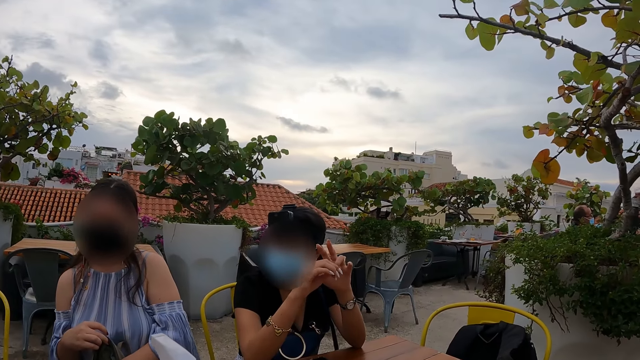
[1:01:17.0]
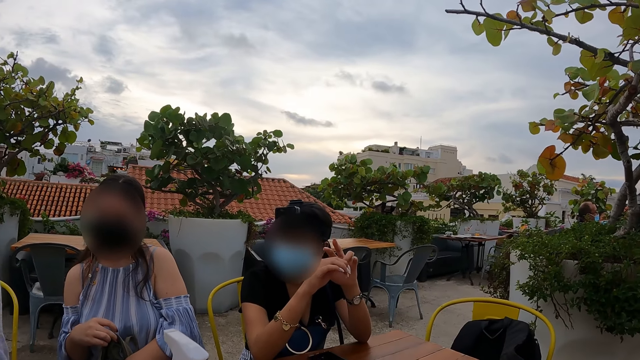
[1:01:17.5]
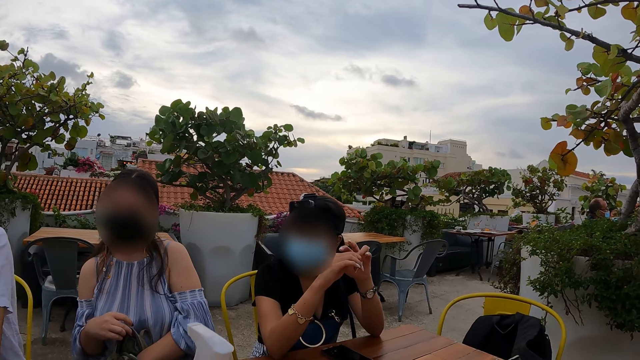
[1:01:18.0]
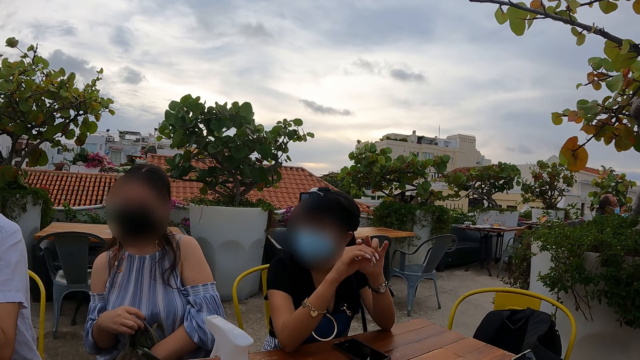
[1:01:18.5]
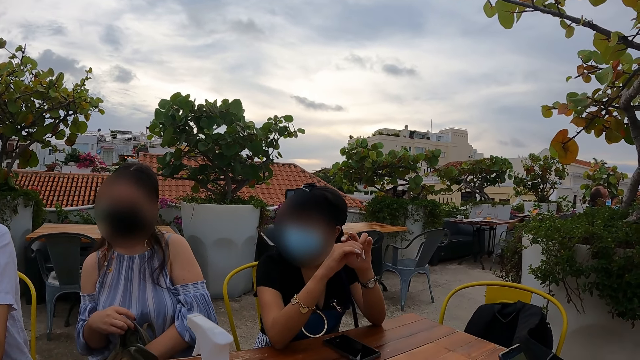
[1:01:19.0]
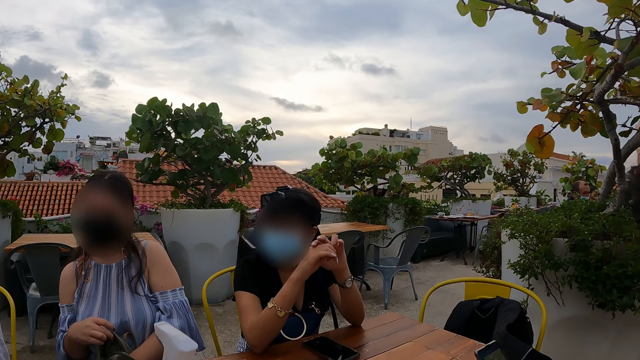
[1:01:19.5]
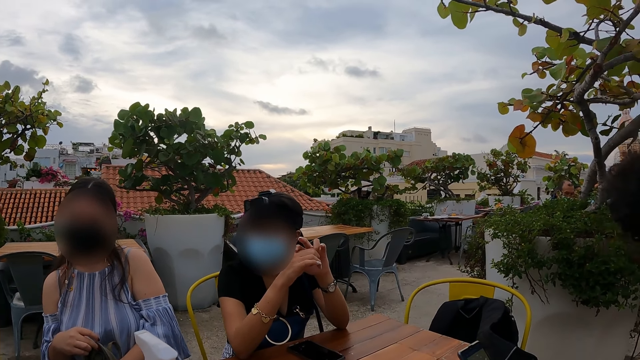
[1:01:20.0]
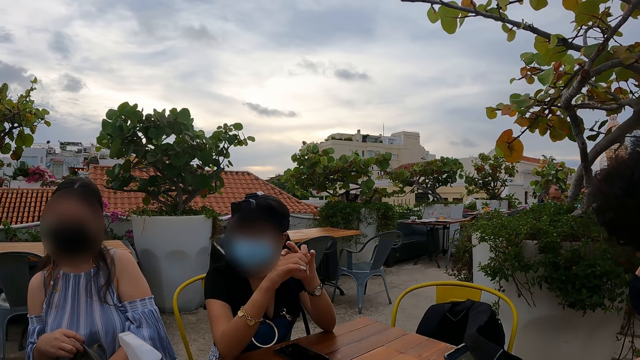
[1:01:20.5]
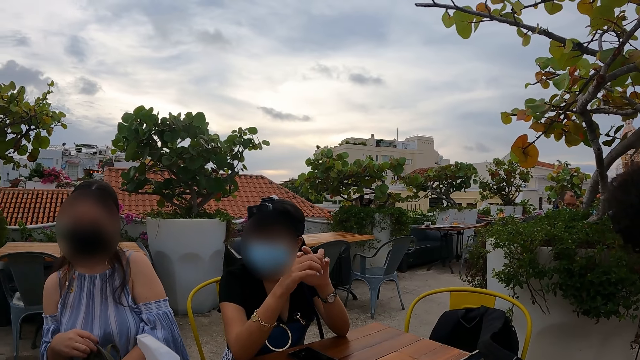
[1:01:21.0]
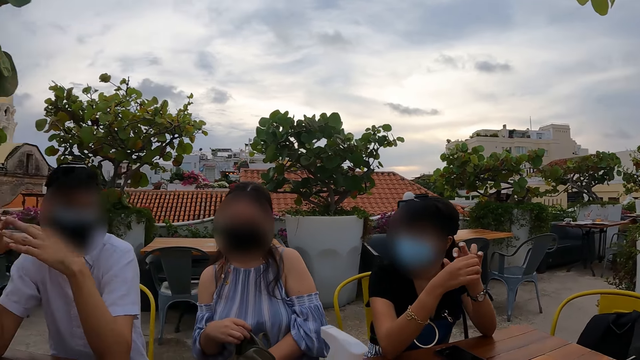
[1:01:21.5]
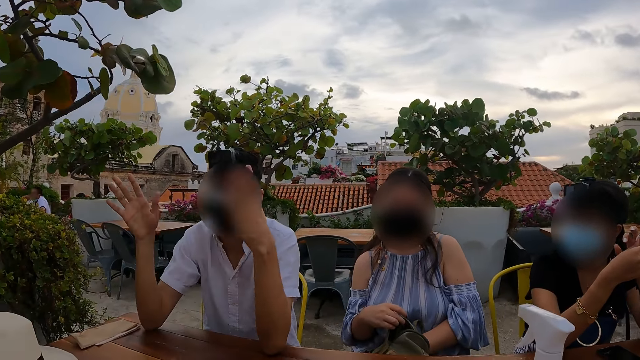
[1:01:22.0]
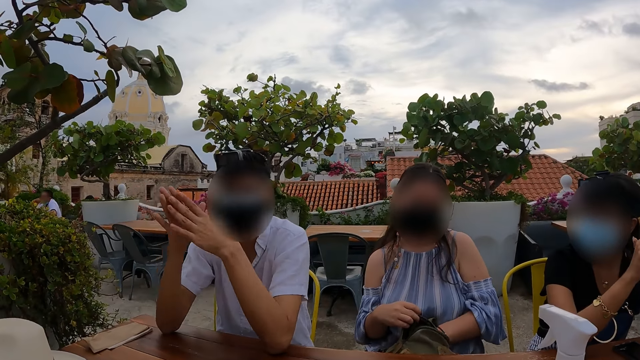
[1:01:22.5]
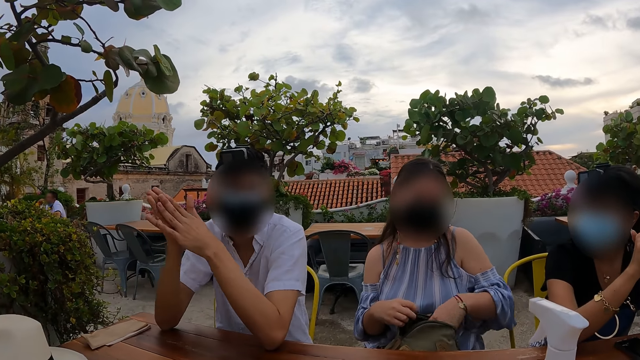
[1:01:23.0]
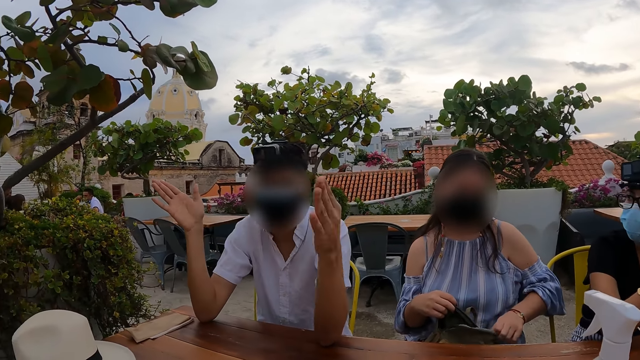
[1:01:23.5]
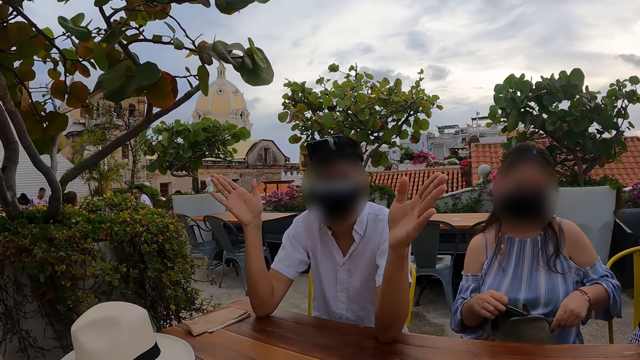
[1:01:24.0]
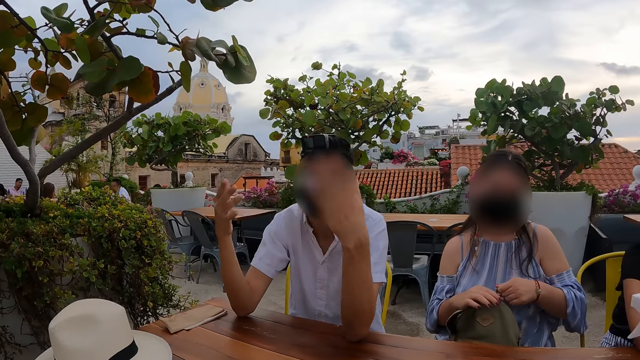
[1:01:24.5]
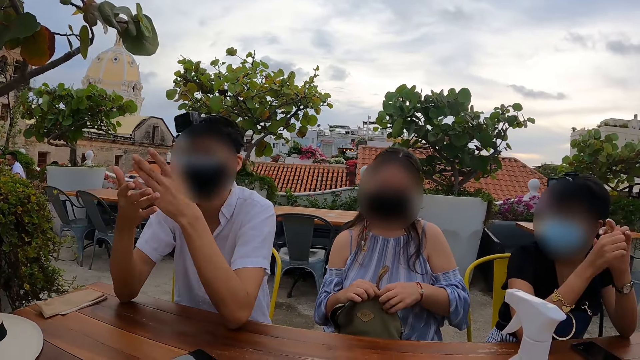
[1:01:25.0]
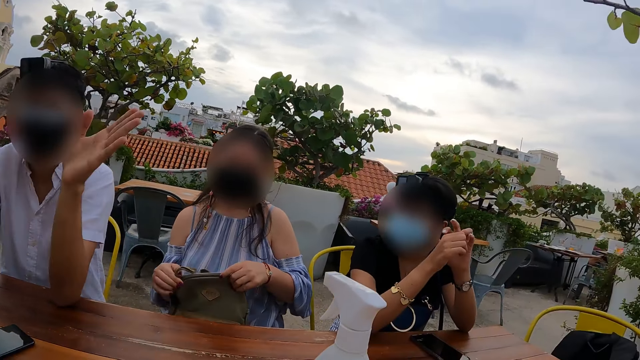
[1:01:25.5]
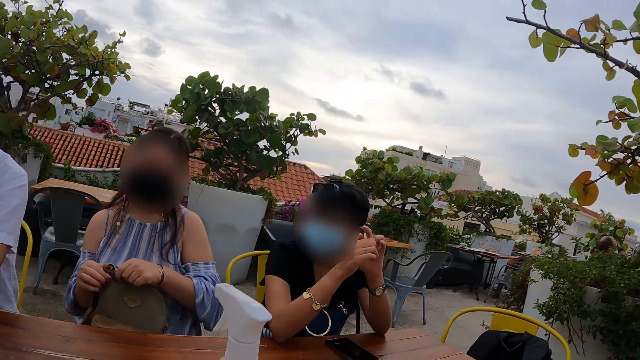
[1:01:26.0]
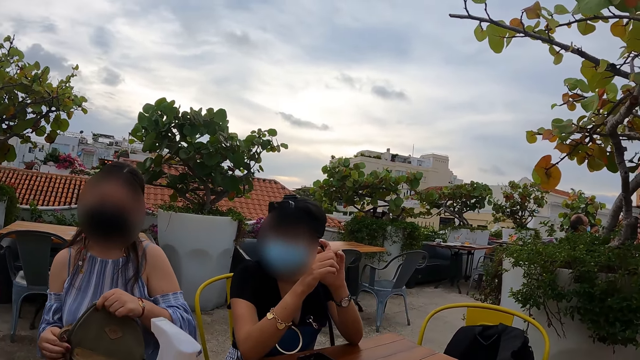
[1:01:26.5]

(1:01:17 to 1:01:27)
The camera wearer interacts with people.

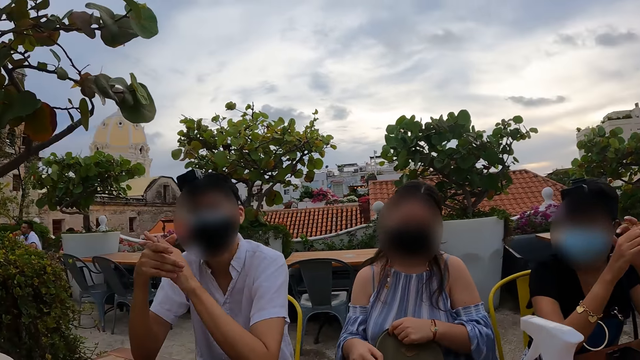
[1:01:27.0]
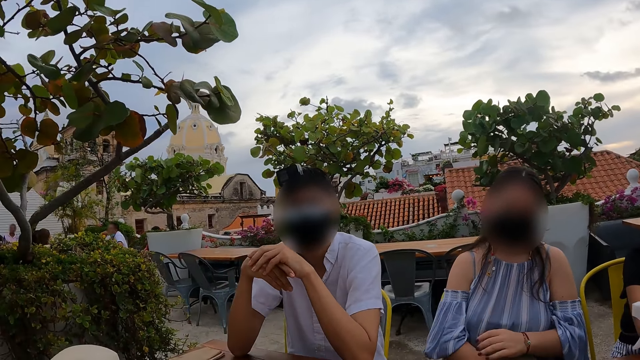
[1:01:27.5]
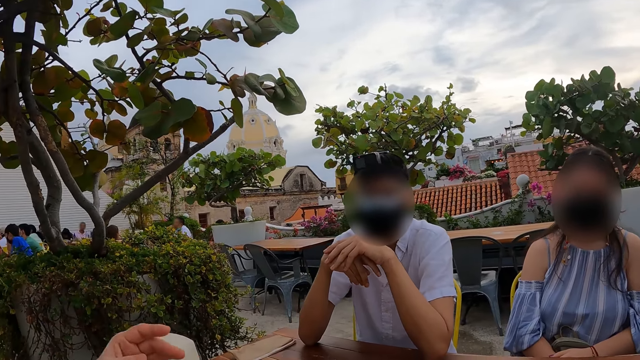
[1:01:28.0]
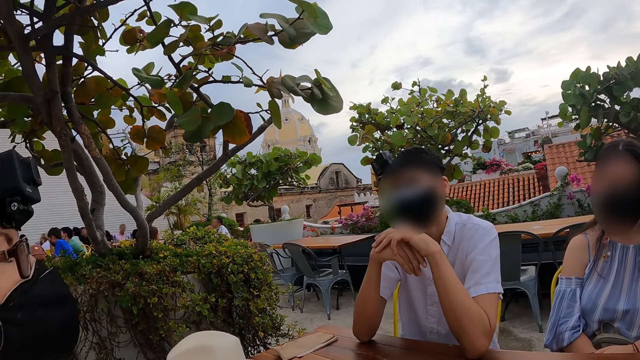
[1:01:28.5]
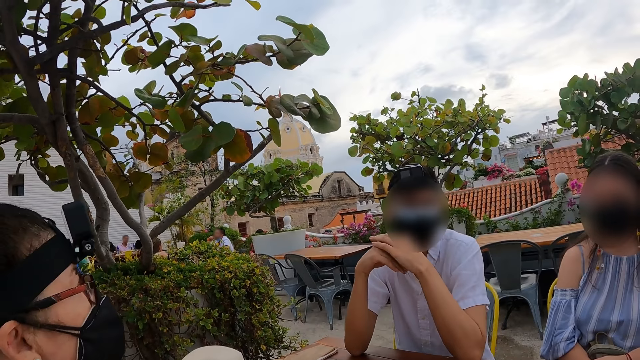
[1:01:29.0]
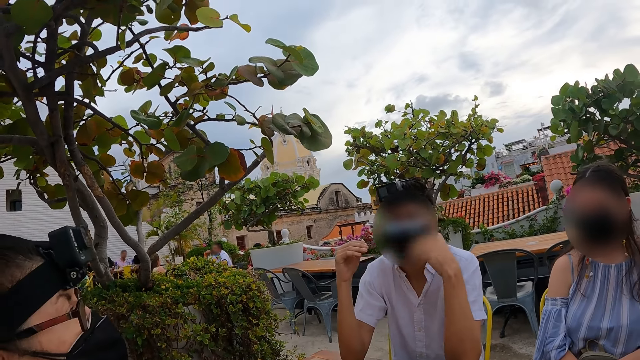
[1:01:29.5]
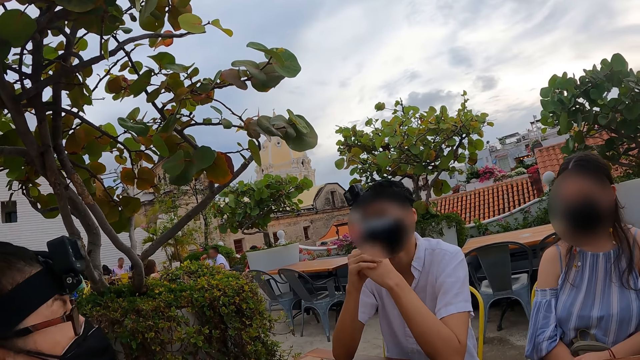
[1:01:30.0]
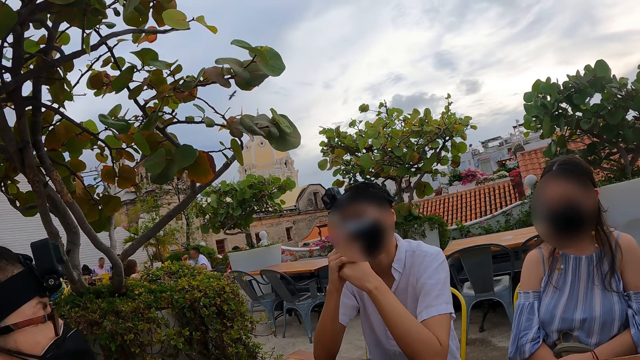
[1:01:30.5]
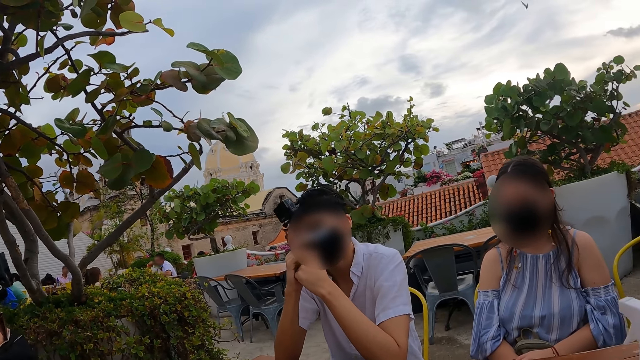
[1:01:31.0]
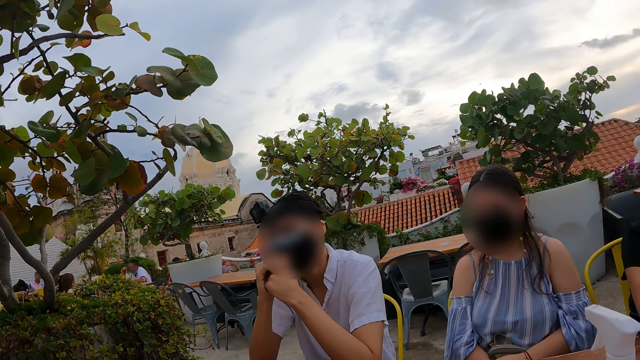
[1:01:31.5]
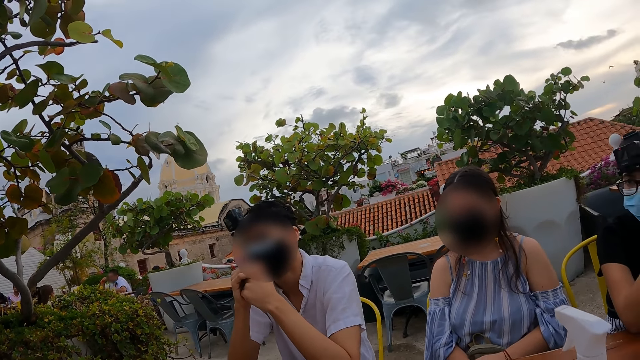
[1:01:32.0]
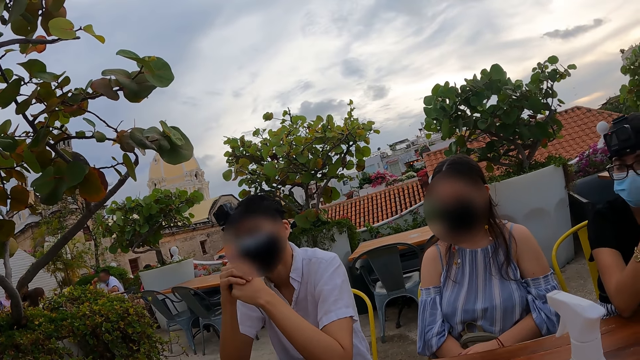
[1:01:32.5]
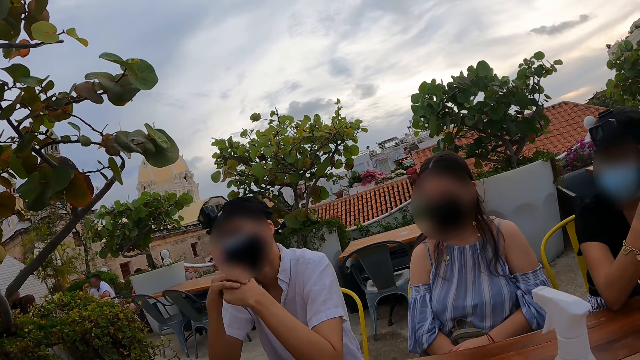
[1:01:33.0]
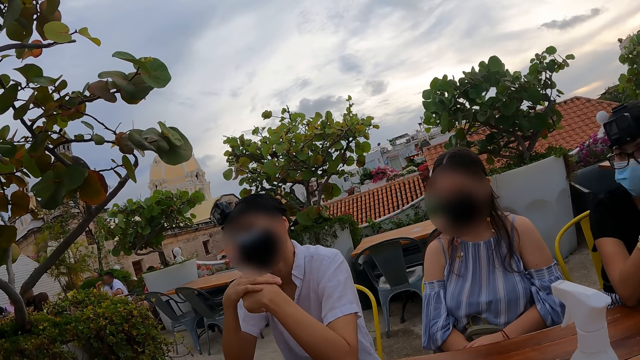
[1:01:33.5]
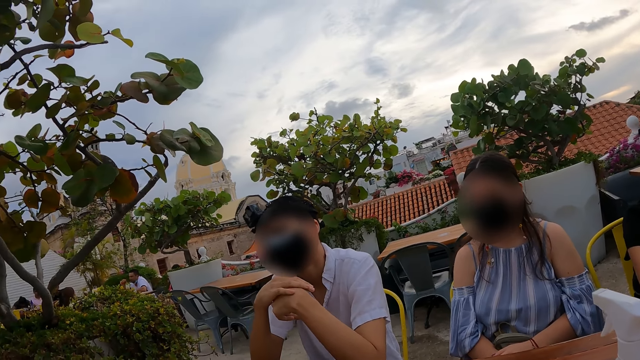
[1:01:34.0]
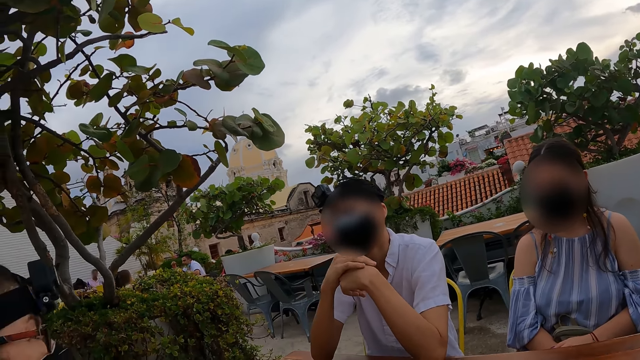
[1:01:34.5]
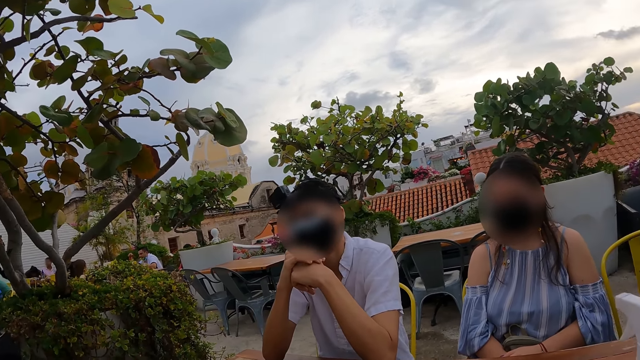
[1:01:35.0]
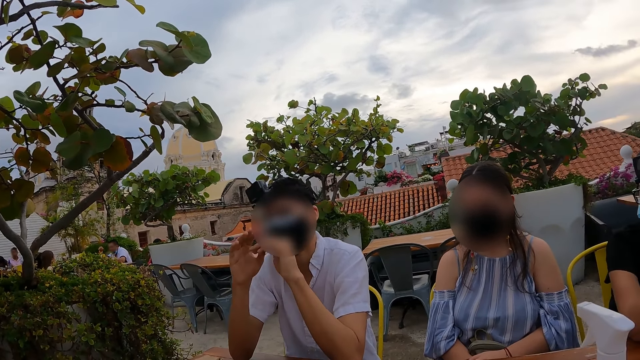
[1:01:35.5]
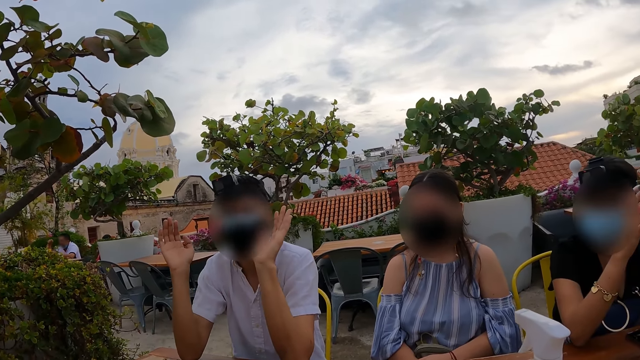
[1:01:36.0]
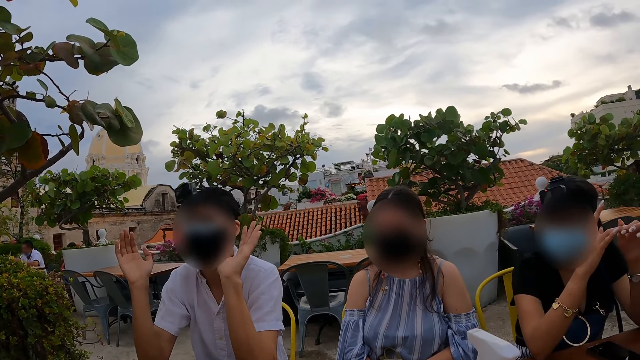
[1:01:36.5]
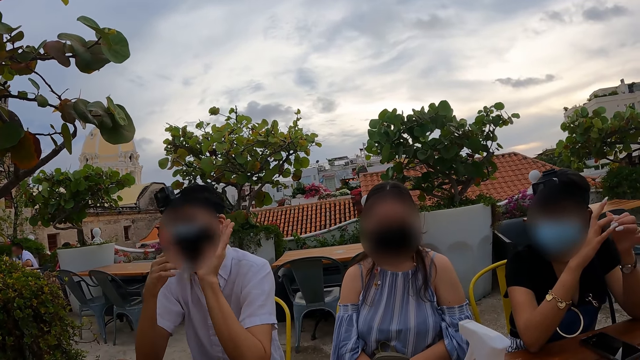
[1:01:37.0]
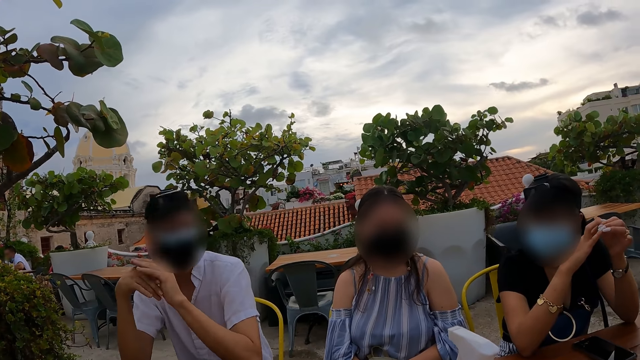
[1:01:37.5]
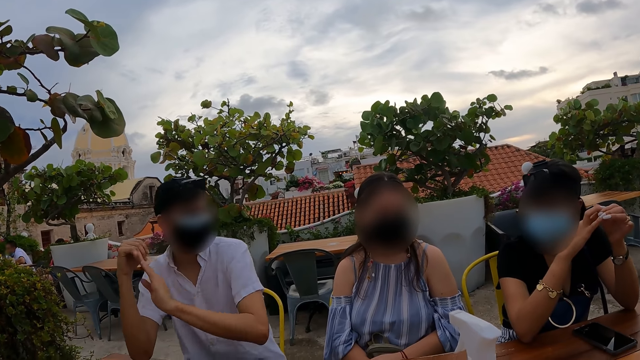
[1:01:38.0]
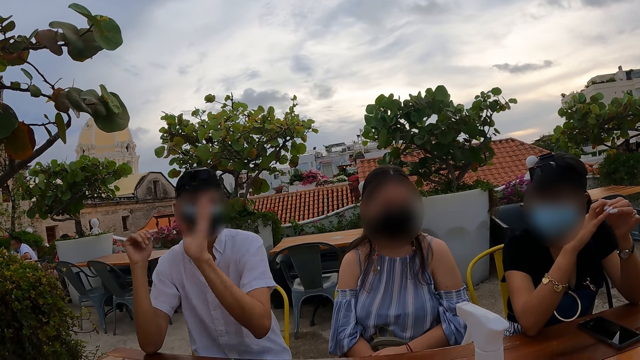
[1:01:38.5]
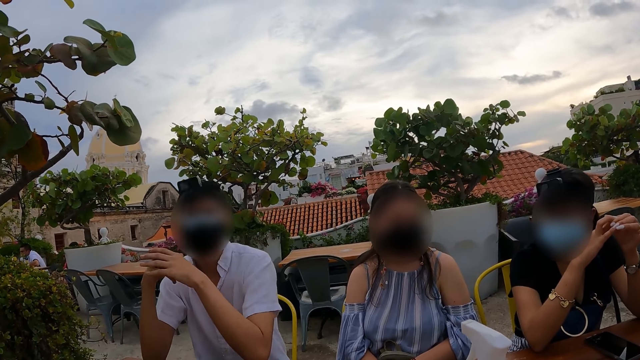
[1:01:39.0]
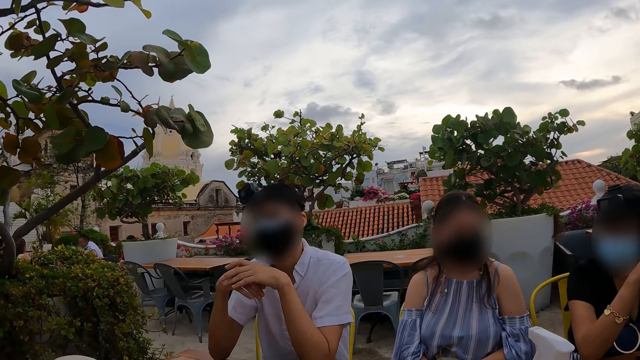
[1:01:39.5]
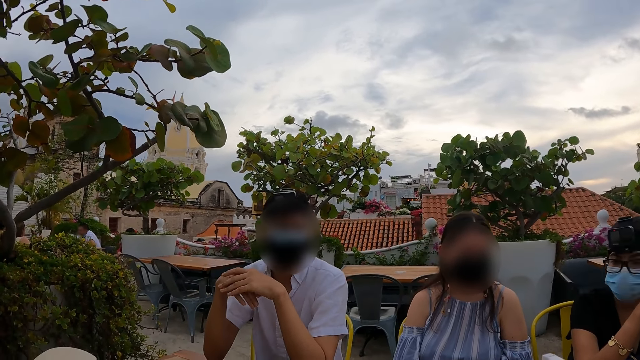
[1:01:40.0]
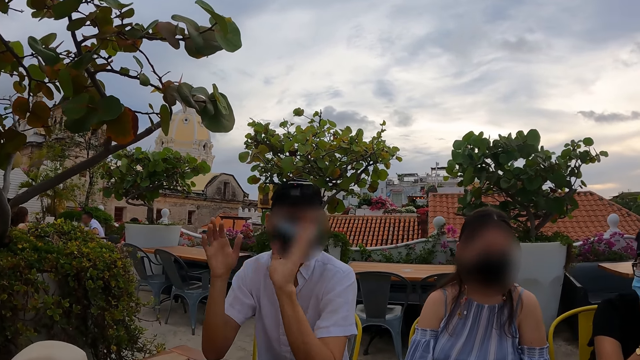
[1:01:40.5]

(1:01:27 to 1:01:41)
The camera wearer looks around. A person interacted with the camera wearer in gestures.
